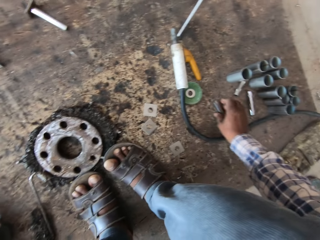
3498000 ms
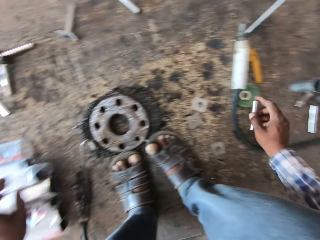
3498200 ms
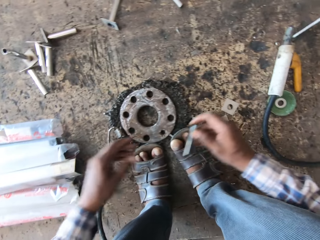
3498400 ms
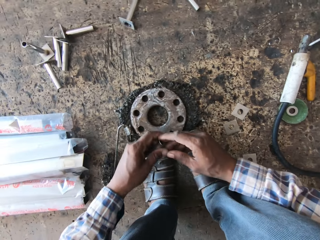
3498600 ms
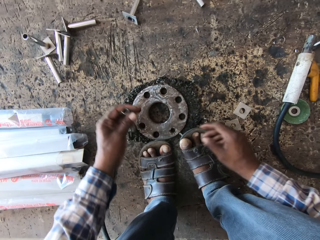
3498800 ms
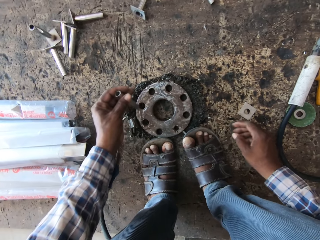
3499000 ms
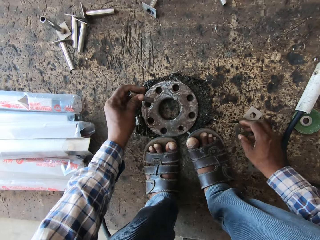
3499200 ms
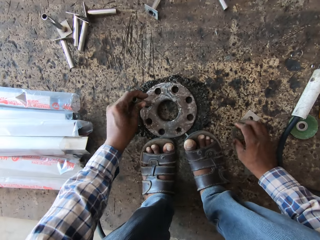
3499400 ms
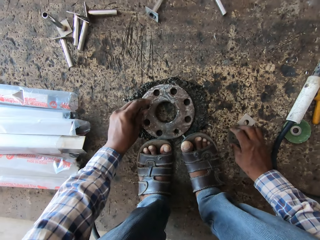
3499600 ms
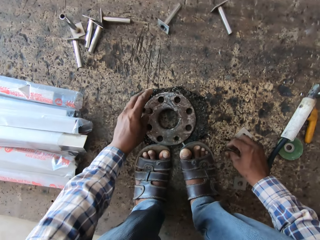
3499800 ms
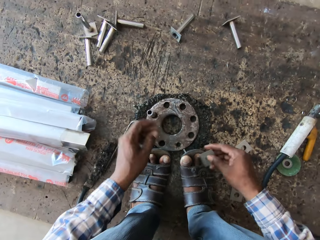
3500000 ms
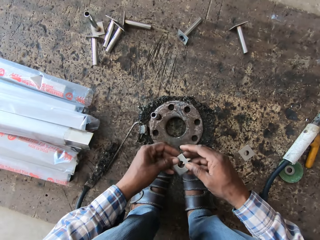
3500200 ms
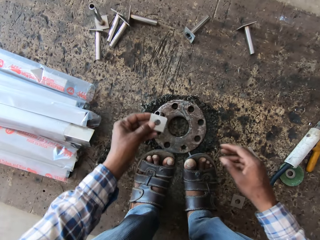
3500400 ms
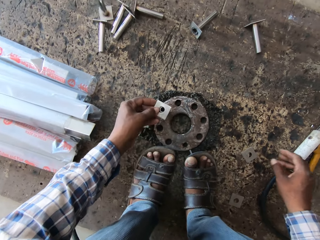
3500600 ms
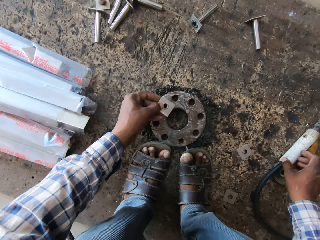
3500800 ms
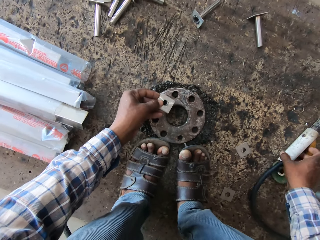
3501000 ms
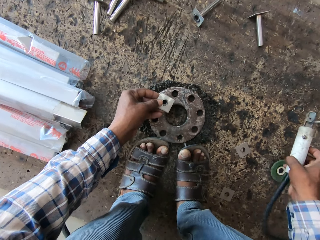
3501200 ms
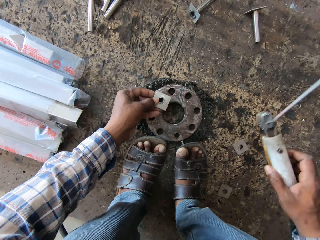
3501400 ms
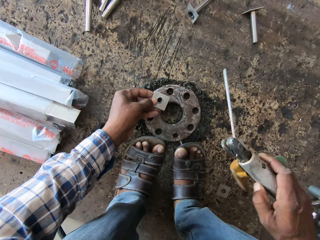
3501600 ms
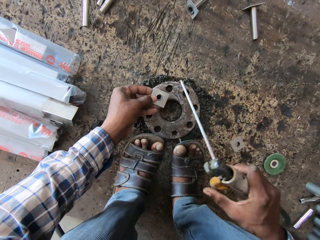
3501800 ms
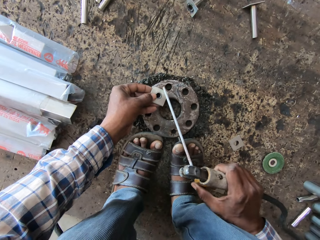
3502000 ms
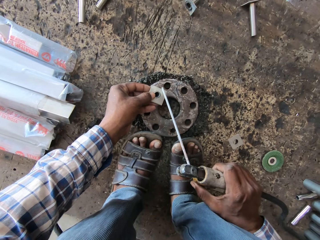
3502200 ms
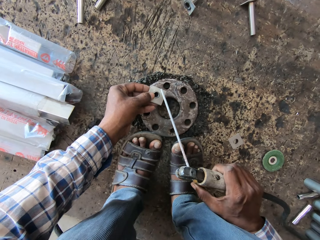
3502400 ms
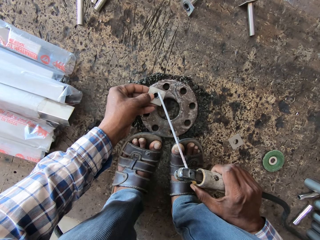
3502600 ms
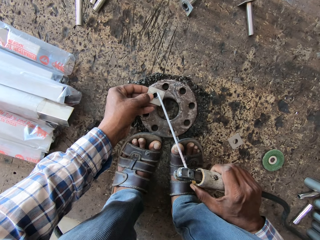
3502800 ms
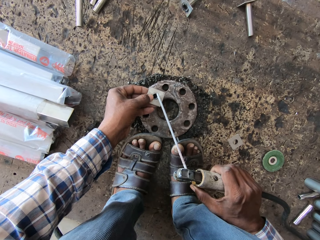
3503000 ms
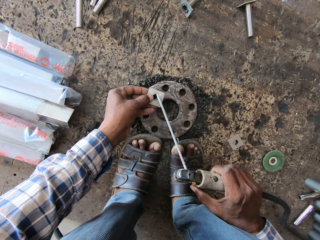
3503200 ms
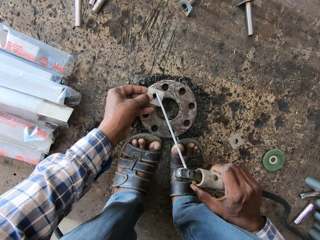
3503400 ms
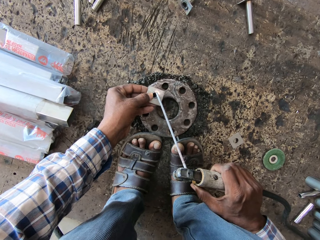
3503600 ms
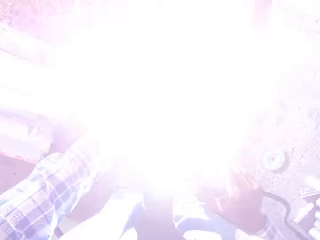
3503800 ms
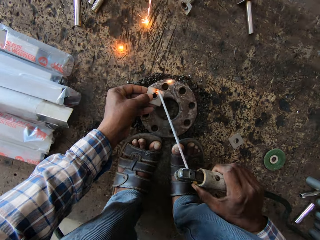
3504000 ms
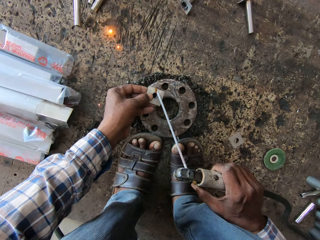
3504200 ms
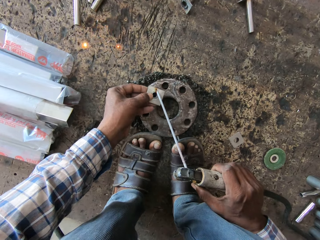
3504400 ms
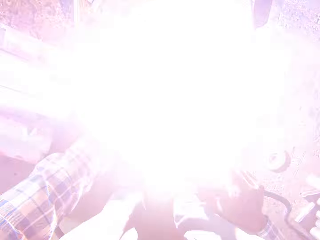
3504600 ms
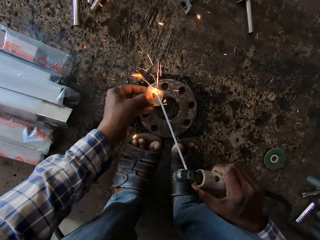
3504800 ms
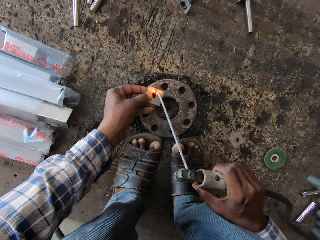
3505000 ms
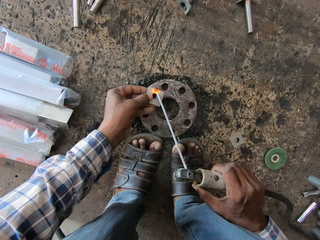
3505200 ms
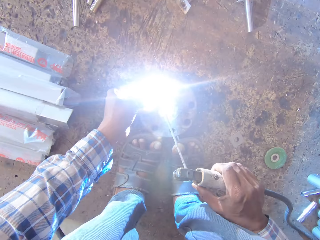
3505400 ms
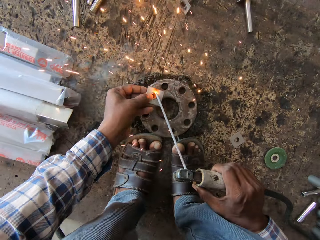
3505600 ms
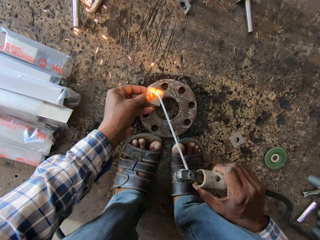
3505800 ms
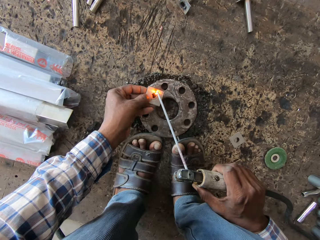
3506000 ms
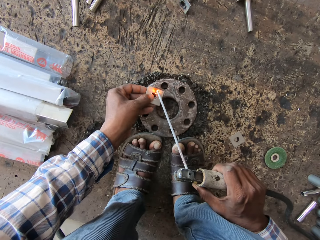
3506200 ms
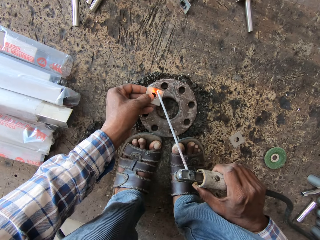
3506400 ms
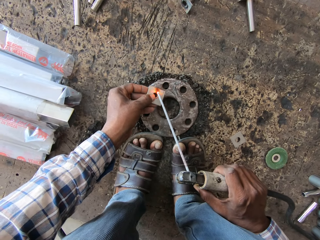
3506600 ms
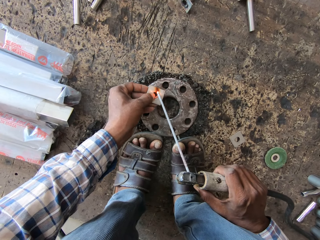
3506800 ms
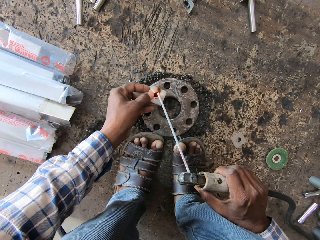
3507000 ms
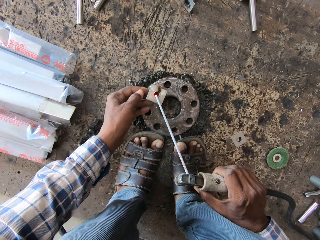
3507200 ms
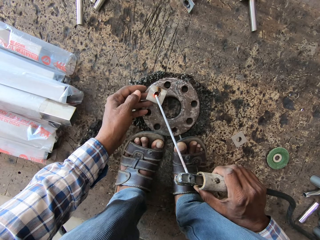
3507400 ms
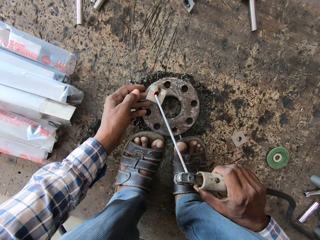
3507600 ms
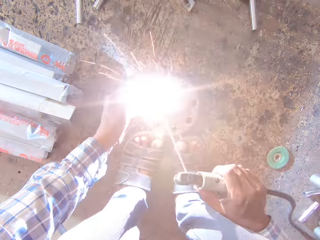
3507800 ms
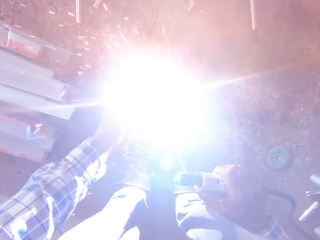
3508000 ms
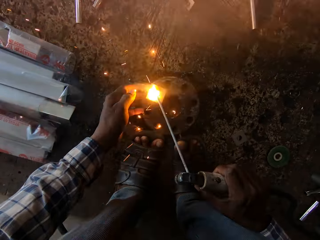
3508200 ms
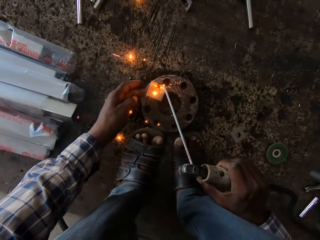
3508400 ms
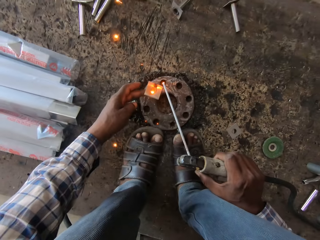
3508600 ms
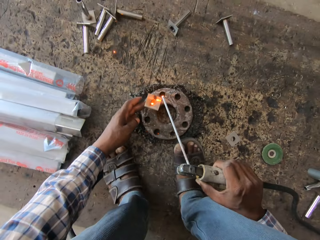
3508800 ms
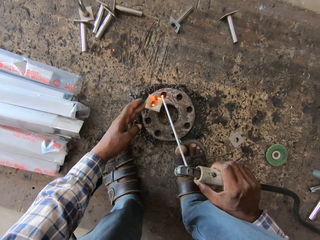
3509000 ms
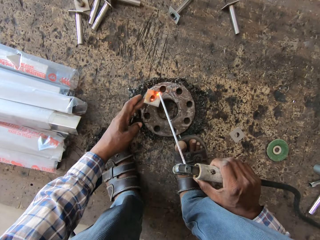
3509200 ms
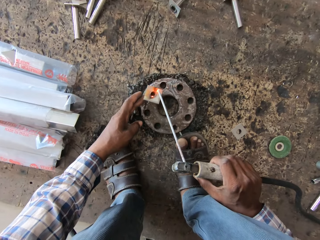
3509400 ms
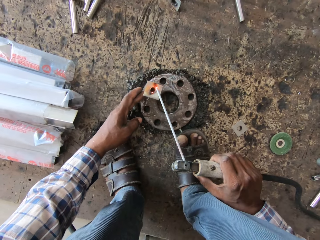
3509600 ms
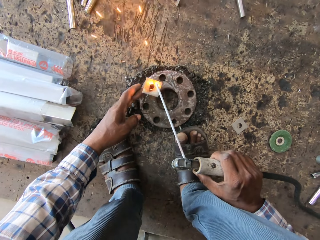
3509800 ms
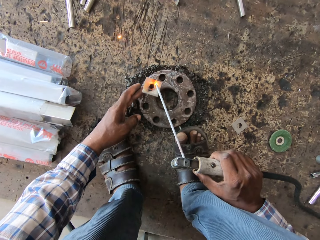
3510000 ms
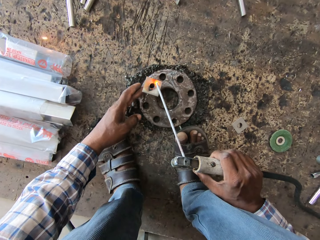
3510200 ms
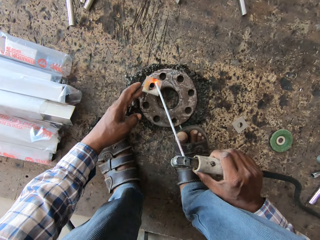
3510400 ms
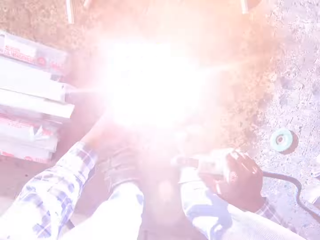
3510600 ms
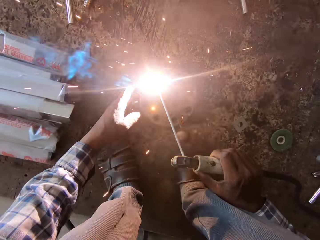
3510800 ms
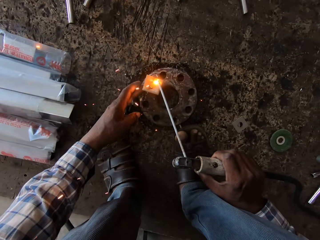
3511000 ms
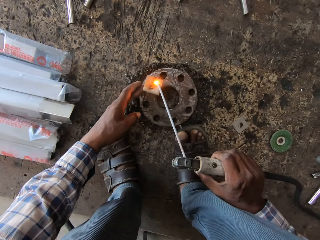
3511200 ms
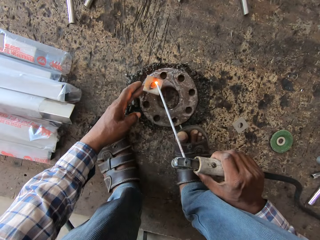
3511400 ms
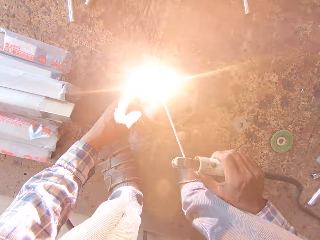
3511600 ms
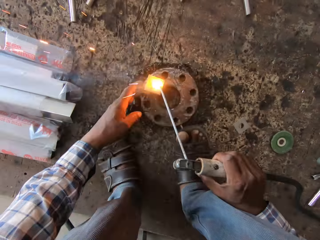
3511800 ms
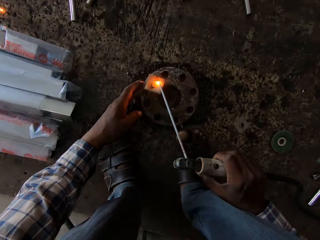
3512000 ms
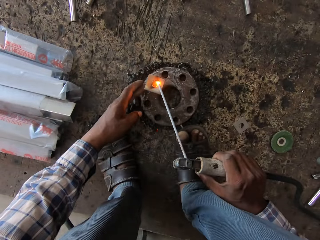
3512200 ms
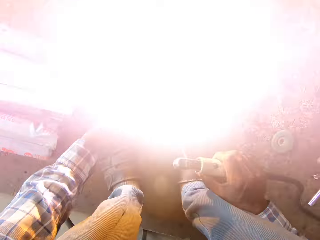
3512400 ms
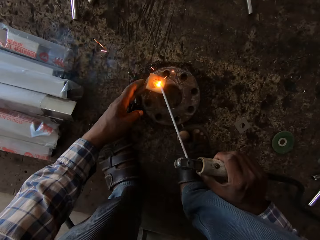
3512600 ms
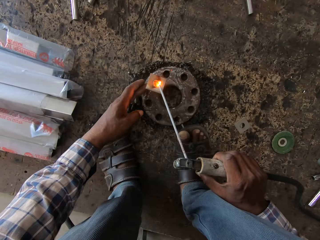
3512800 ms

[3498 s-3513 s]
The camera wearer drops the stainless steel tube on some square tubes on the floor with his left hand. He drops the base plate on the floor with his right hand. He picks the steel tube from the floor with his right hand. He passes the steel tube from his right hand to his left hand. He inserts the steel pipe into the flange with his left hand. He picks the base plate from the floor with his right hand. He passes the base plate from his right hand to his left hand. He places the base plate on the steel tube with his left hand. He picks the welding torch from the floor with his right hand. He welds the base plate and the steel pipe with the welding torch in his right hand. He adjusts the base plate on the steel pipe with his left hand. He welds the base plate and the steel pipe with the welding torch in his right hand. He welds them repeatedly.

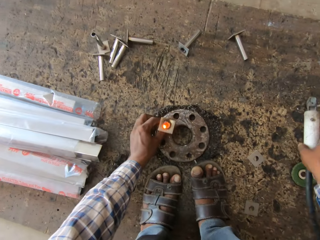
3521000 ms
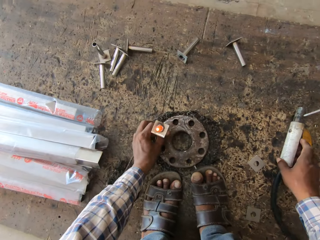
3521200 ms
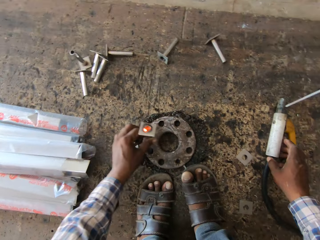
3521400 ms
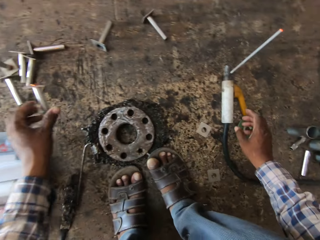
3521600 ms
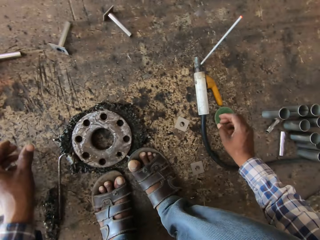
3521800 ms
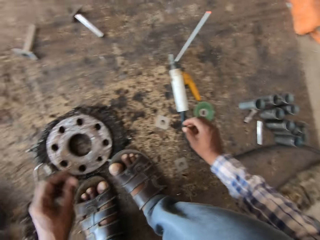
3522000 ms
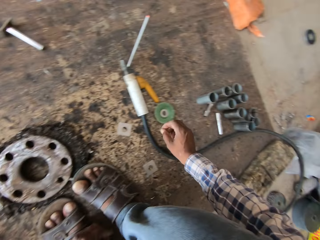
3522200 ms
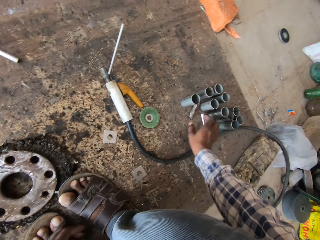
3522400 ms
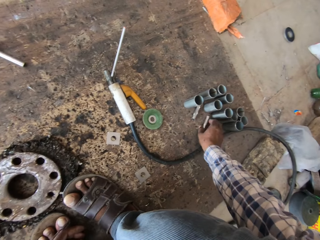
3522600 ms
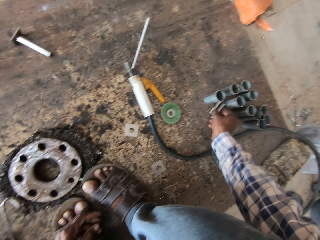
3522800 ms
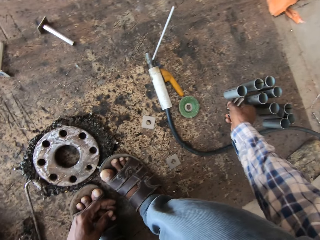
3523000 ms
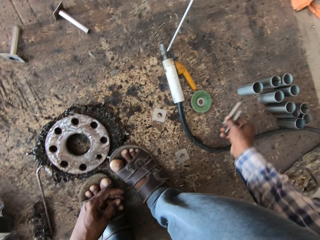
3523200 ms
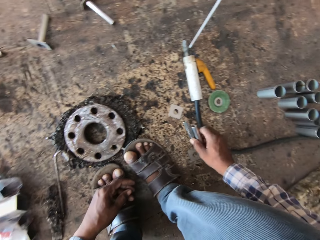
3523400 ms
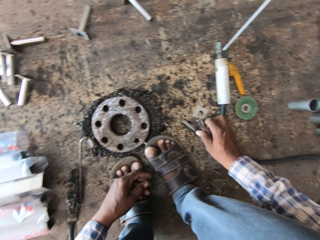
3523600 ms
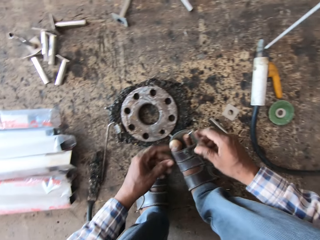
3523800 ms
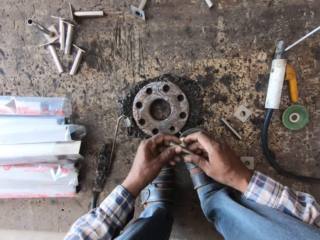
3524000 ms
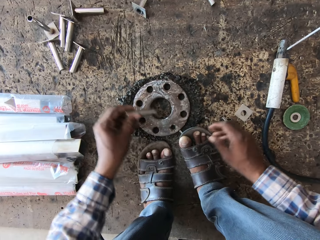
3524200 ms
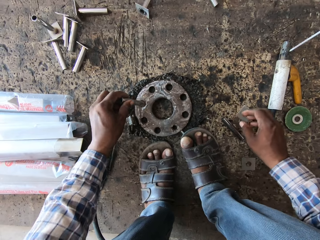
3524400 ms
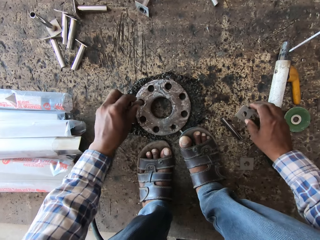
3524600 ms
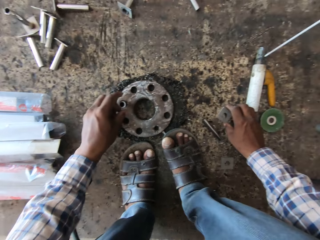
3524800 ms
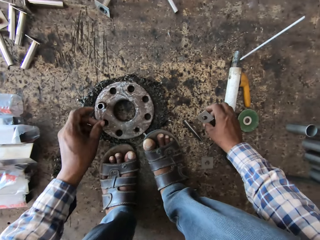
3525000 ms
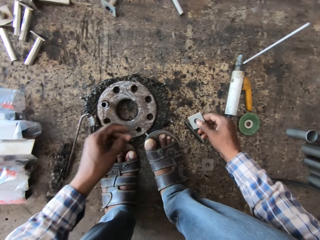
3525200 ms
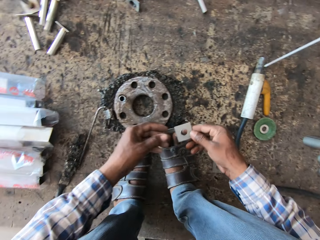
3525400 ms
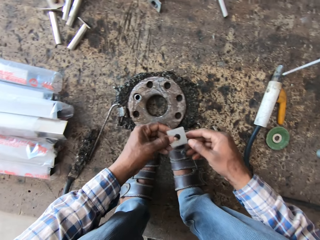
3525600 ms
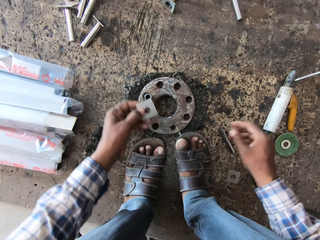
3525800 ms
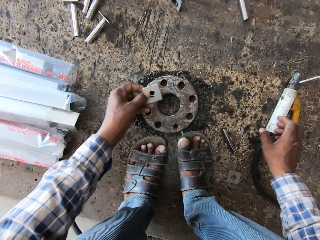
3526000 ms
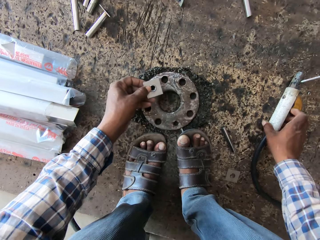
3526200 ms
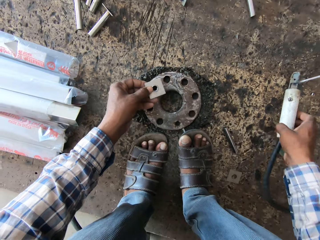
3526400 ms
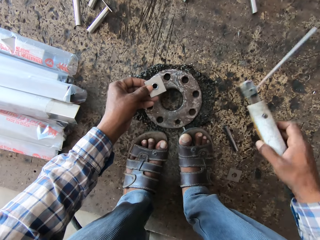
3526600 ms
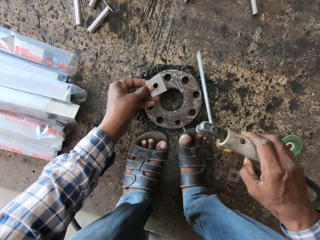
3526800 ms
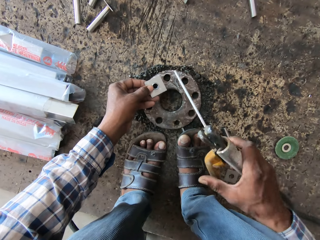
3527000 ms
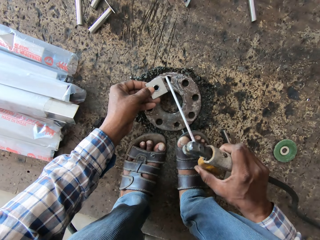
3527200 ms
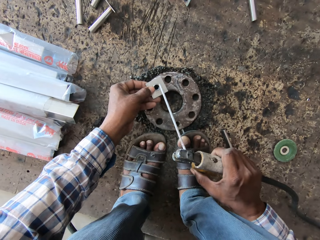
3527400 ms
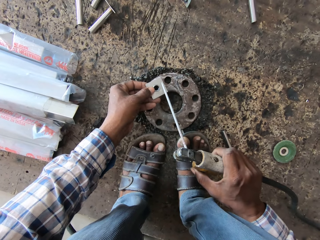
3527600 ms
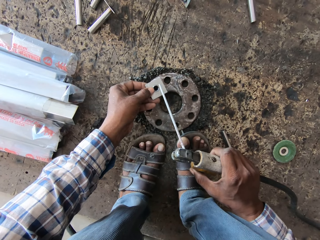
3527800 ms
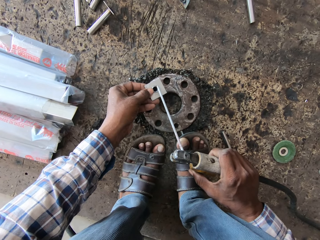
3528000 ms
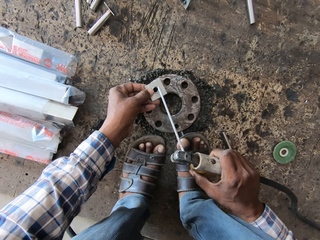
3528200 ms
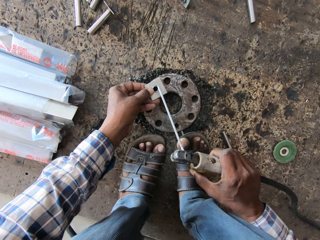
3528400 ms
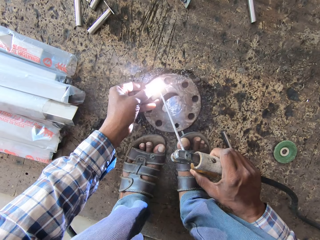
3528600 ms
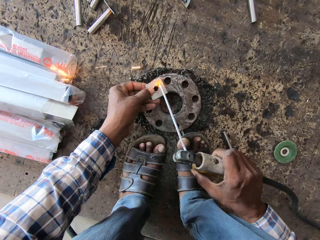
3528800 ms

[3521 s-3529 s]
The camera wearer drops the welding torch on the floor with his right hand. He removes the welded steel pipe from the flange with his left hand and throws the welded steel pipe on the floor with his left hand. He picks up a steel pipe from the floor with his right hand. He picks up a steel pipe again. He holds two steel pipes with his right hand. He drops the steel pipe on the floor with his right hand. He passes the steel pipe from his right hand to his left hand. He inserts the steel pipe into the flange with his left hand. He picks up a base plate from the floor with his right hand. He passes the washer from his right to left hand. He picks up another metal. He puts the washer on the piston shoe with his left hand. He picks up the soldering machine on the floor with his right hand.
